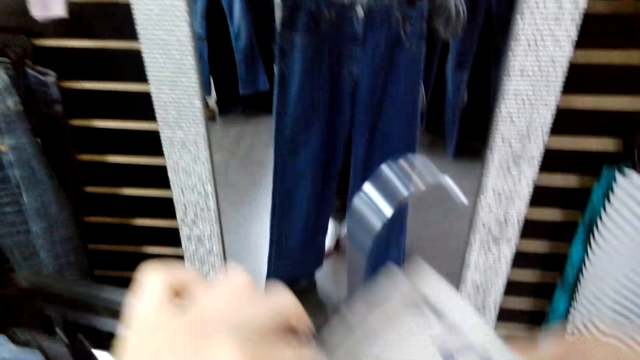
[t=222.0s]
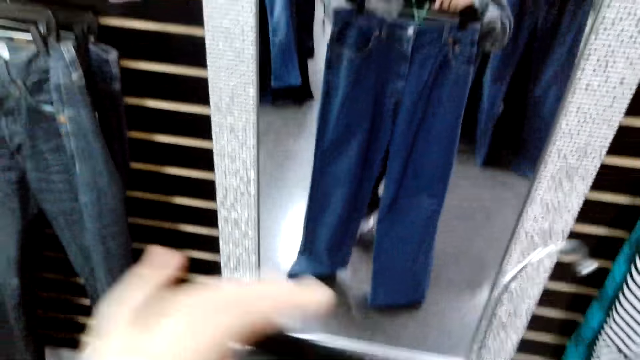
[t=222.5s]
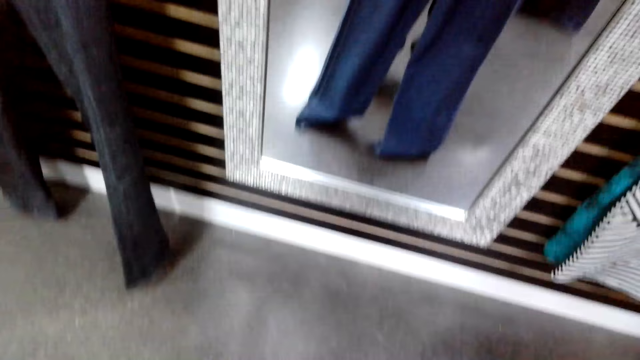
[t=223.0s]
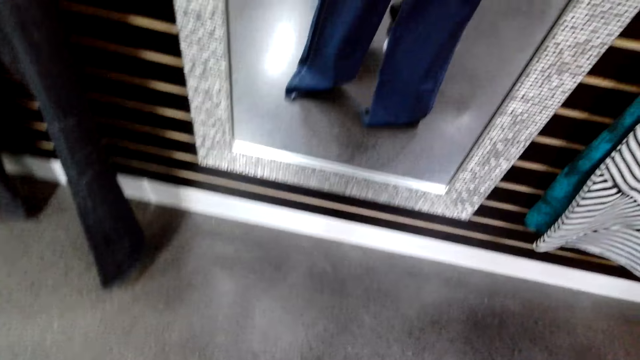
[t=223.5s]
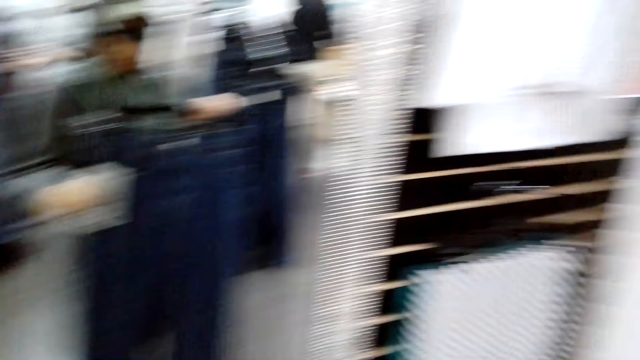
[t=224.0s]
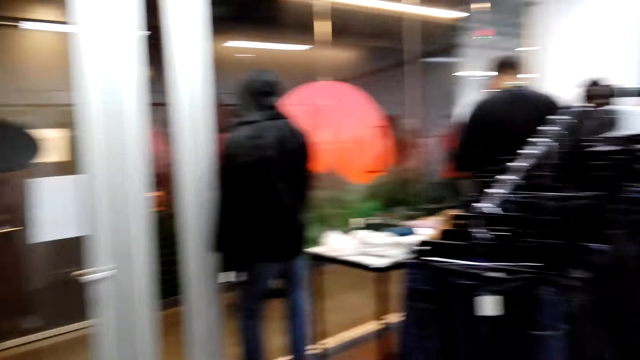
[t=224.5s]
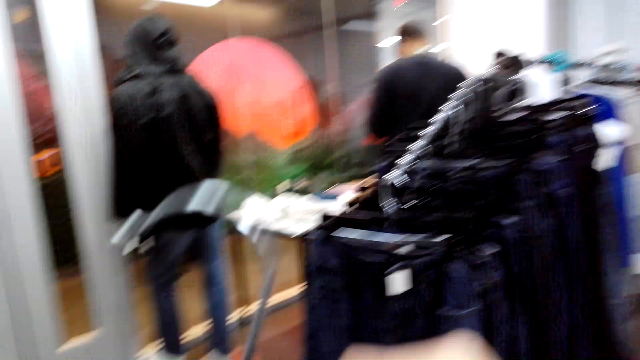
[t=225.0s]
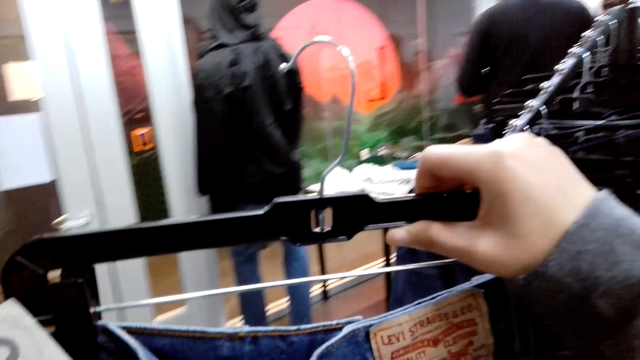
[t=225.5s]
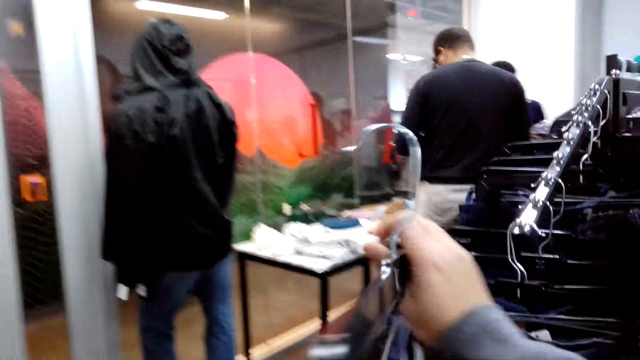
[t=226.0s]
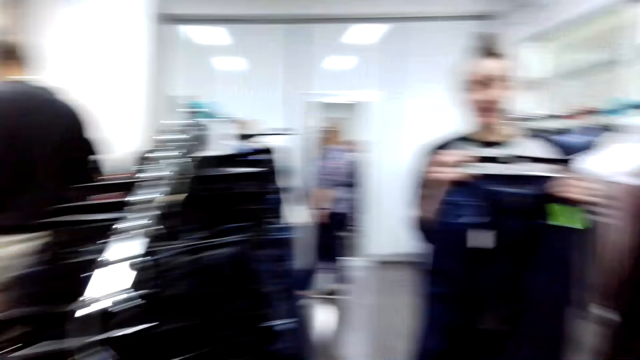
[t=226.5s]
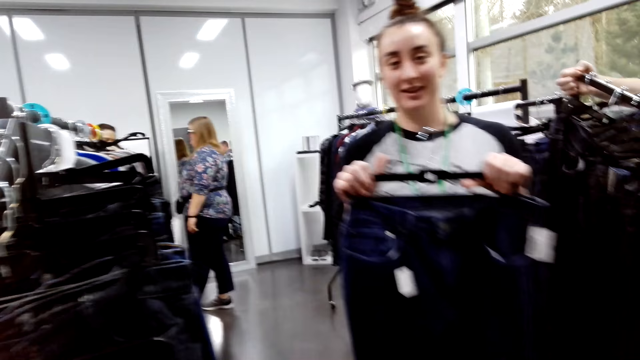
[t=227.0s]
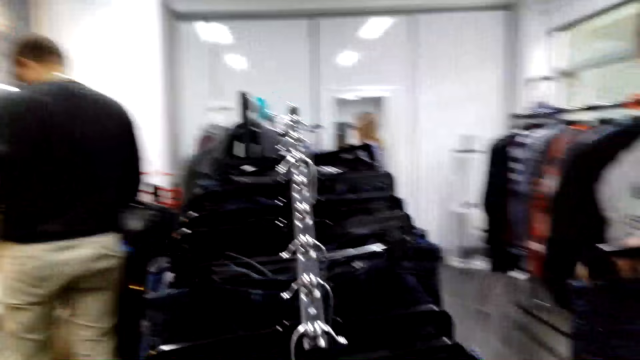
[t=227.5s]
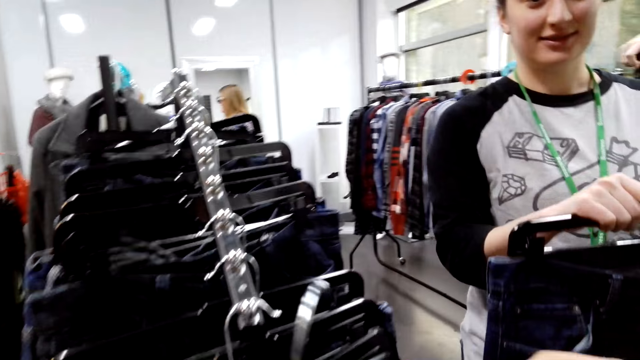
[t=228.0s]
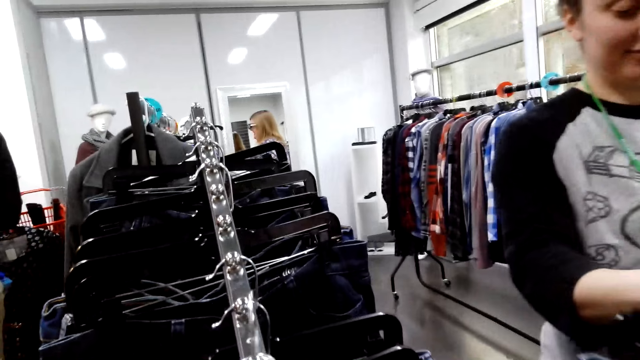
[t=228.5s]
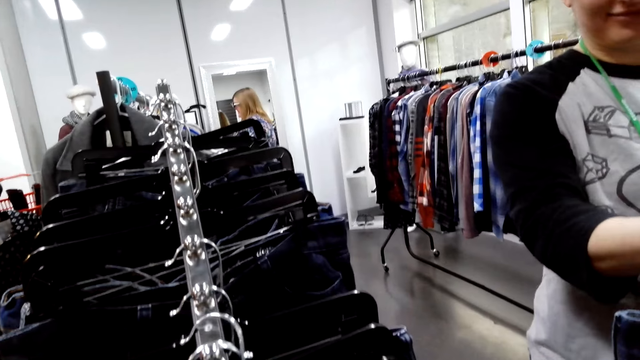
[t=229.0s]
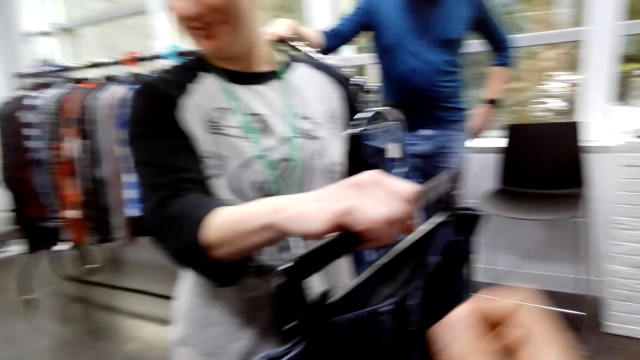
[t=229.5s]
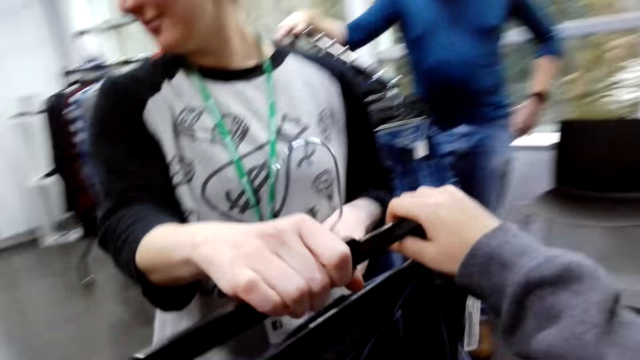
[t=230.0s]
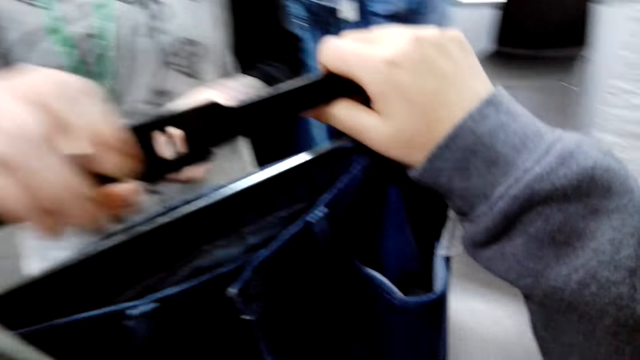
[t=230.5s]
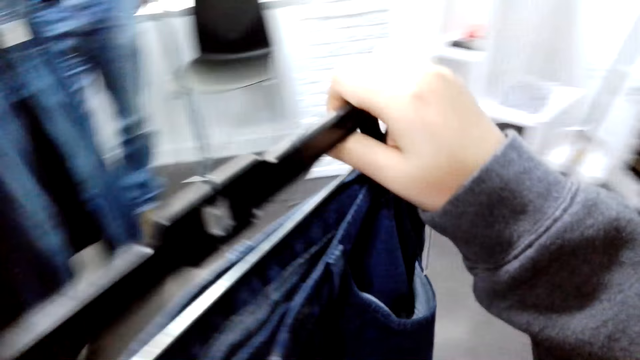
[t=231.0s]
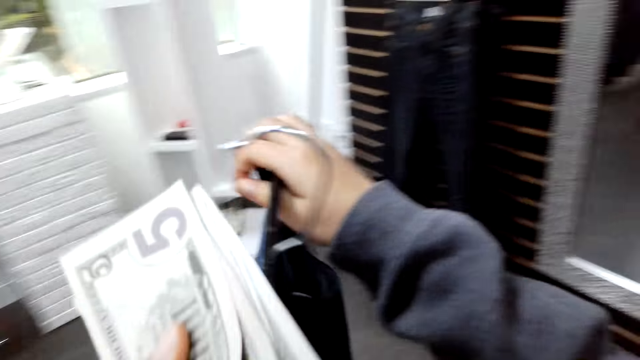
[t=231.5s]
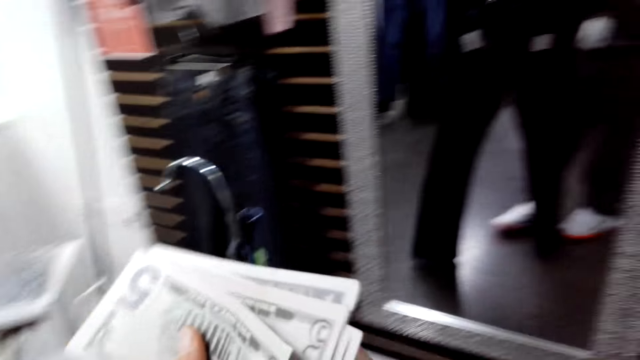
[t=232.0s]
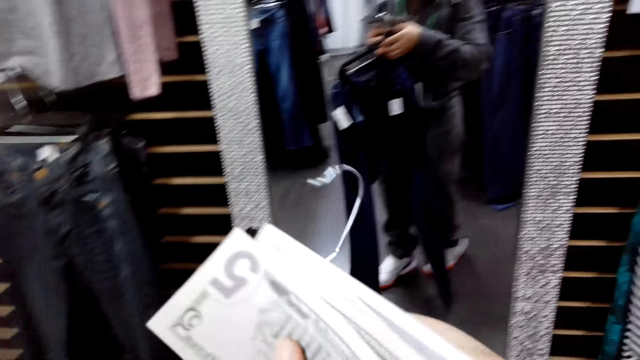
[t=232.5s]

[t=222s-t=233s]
The camera wearer puts back the trouser on the display. They look around. A lady holds up a trouser or pants. The camera wearer hangs a hanger. The lady hands the trouser to the camera wearer. A man leans on the clothes stand. The camera wearer takes the pants.

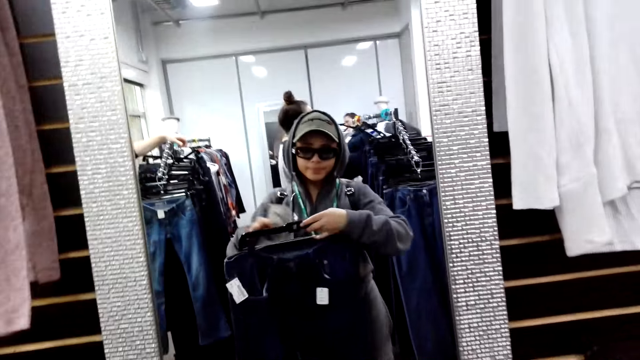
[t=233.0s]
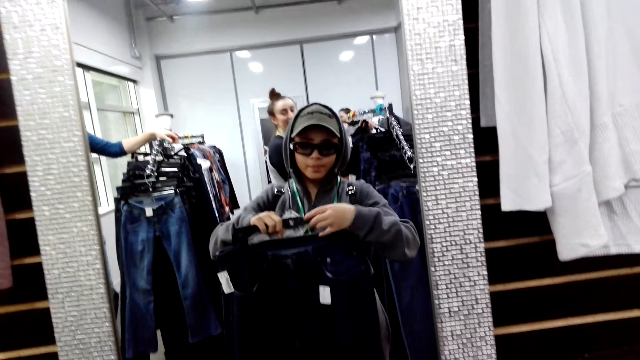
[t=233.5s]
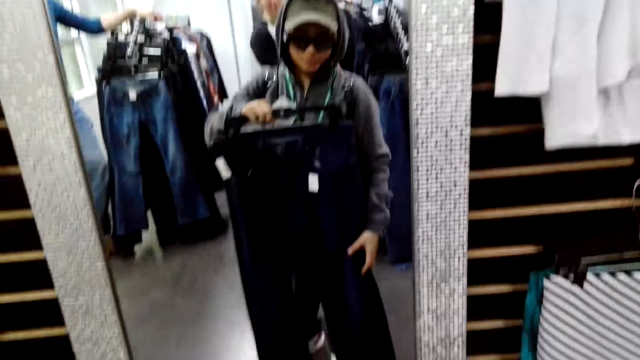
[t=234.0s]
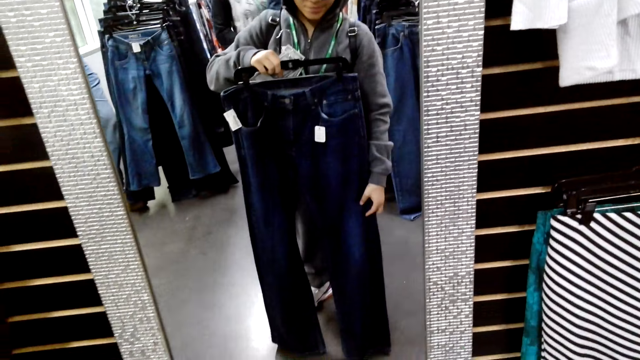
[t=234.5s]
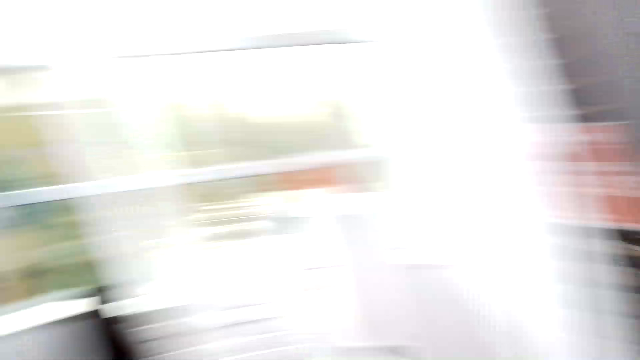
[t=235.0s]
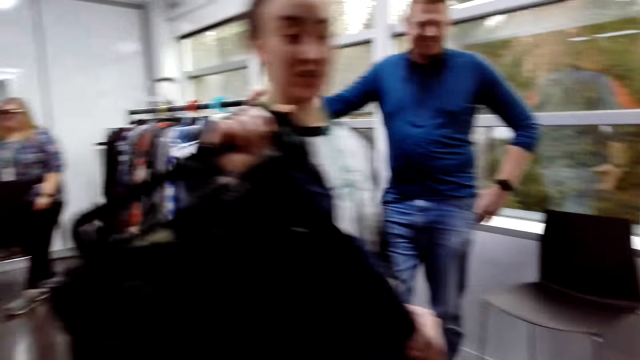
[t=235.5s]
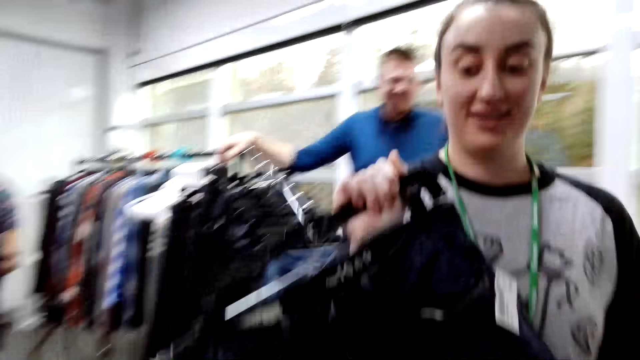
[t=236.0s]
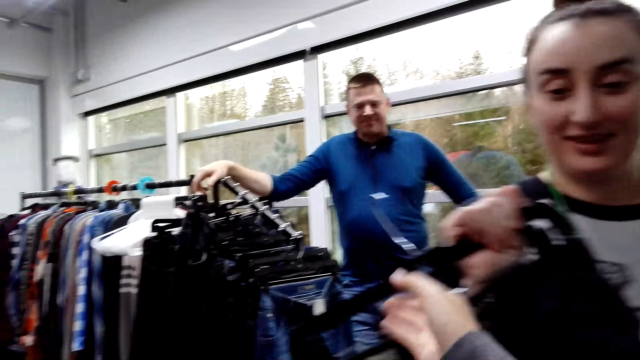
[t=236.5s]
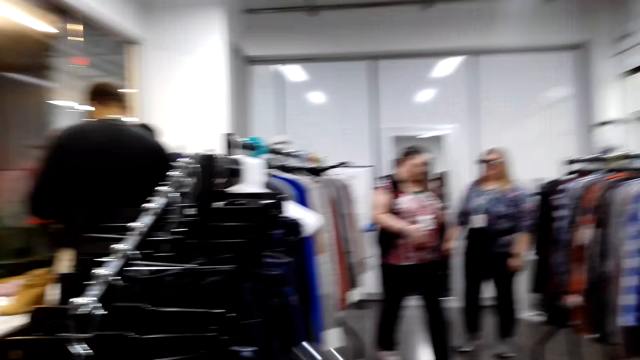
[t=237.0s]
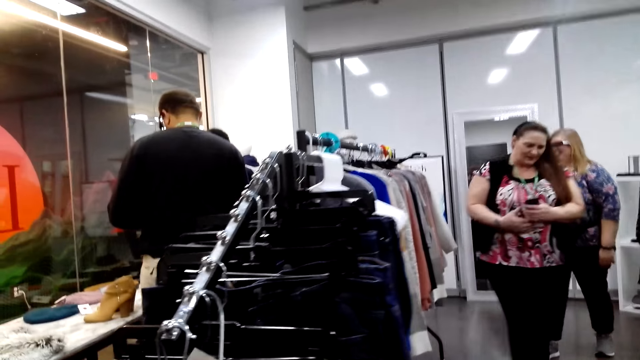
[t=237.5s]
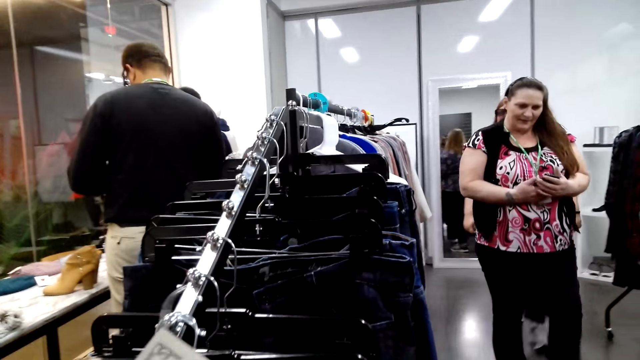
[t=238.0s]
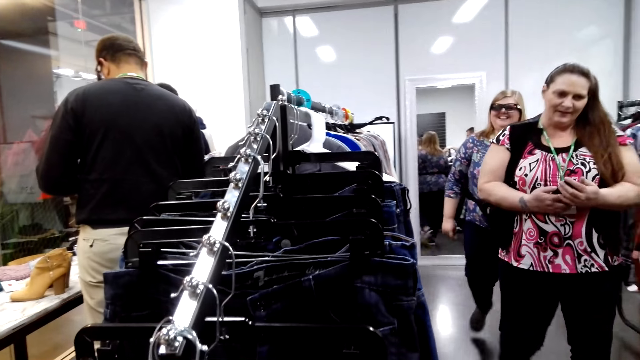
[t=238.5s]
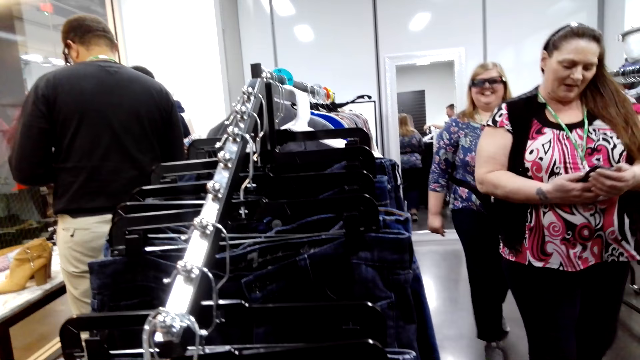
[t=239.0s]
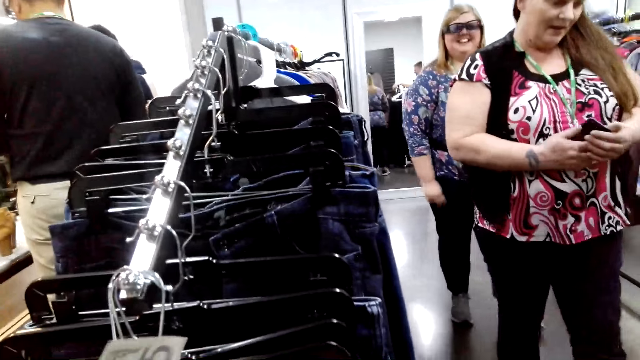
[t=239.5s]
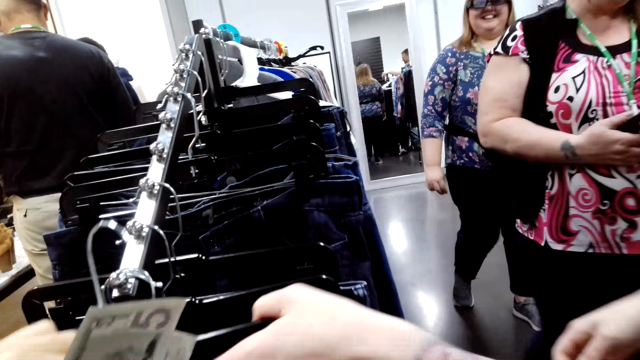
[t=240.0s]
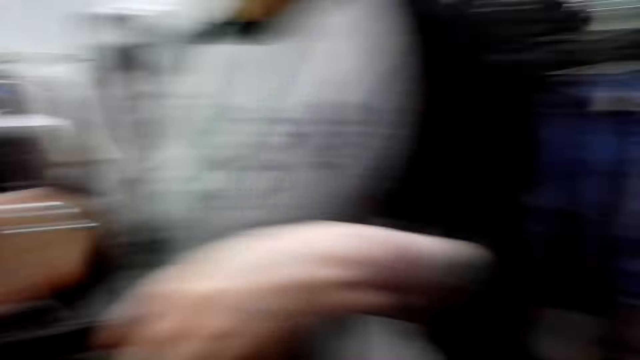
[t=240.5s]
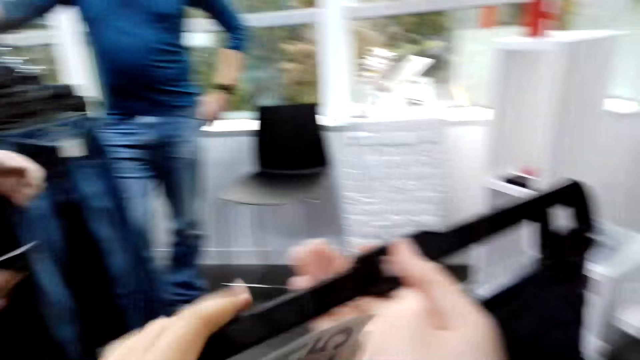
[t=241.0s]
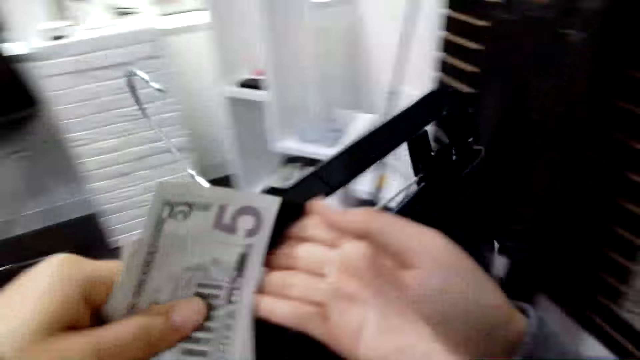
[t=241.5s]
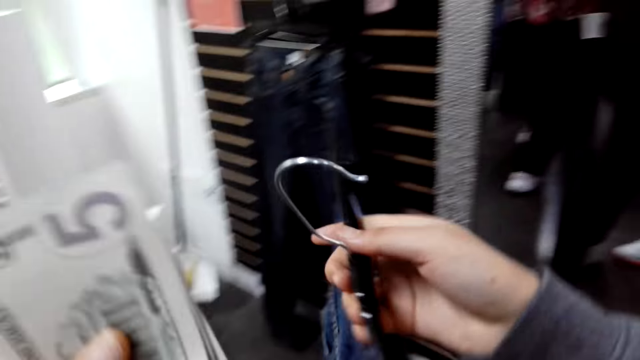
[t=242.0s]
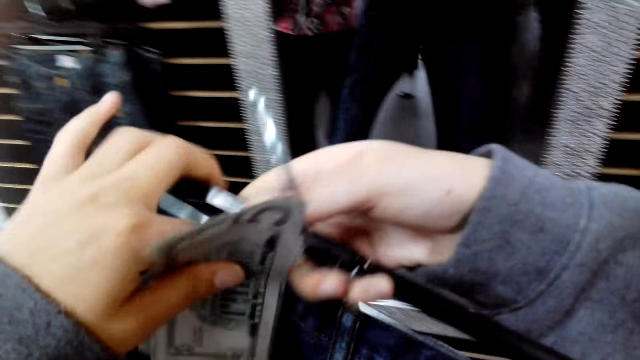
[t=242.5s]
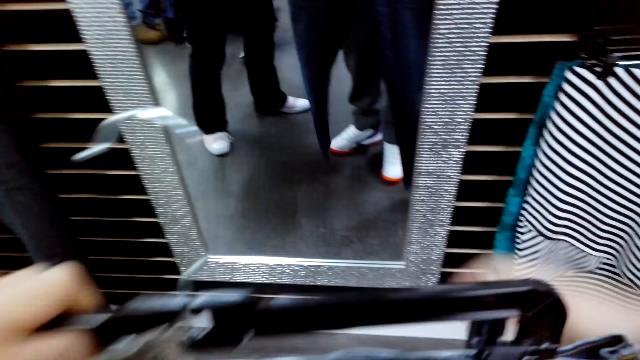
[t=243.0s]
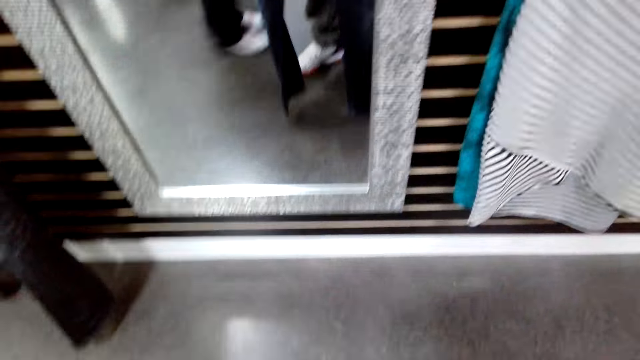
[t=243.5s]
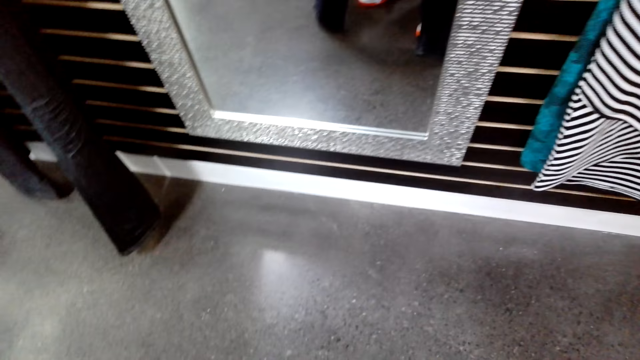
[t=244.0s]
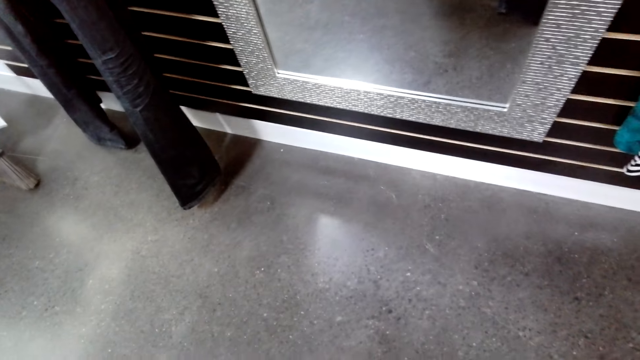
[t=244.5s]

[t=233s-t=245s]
The camera wearer looks at the trouser on the mirror. They measure the pants. A man leans on the clothes stand. A lady holds up a trouser. The camera wearer hangs a hanger. They put back the trouser on the display. They pick the trouser from the lady. They measure the pants. They look at the mirror.
